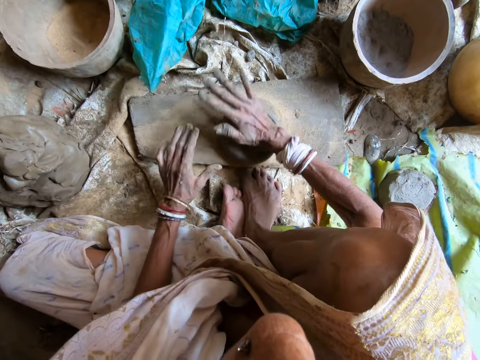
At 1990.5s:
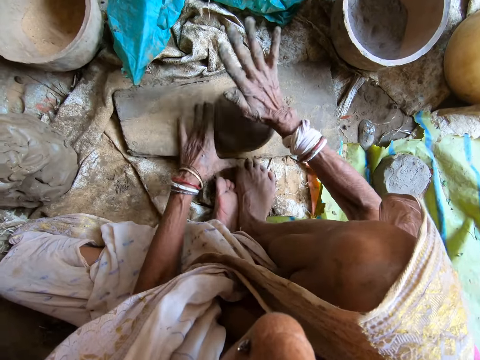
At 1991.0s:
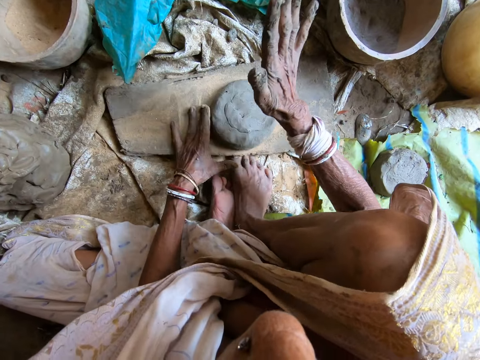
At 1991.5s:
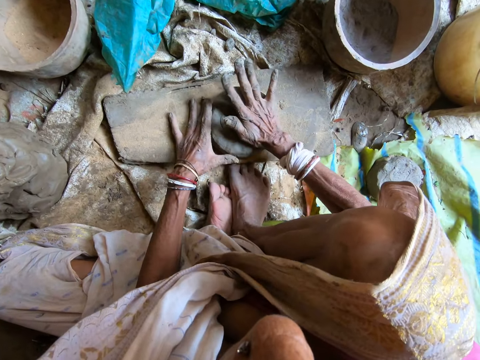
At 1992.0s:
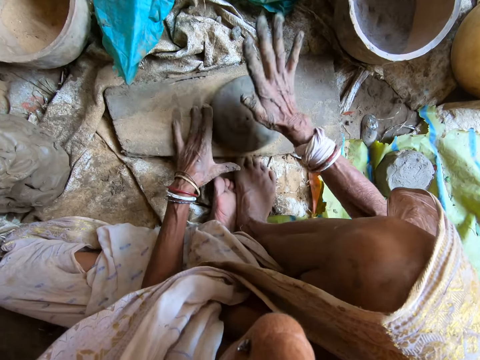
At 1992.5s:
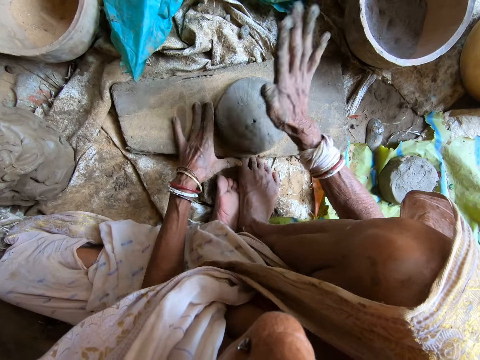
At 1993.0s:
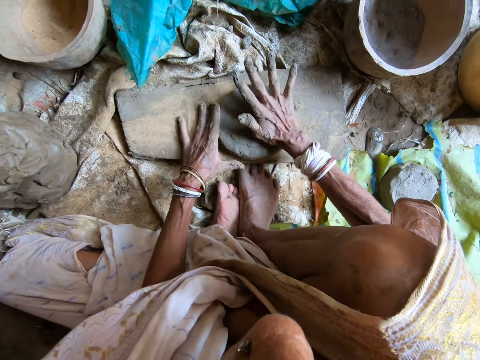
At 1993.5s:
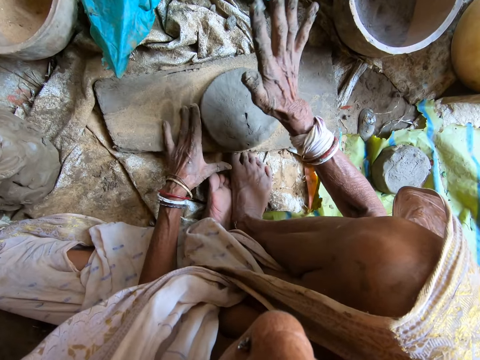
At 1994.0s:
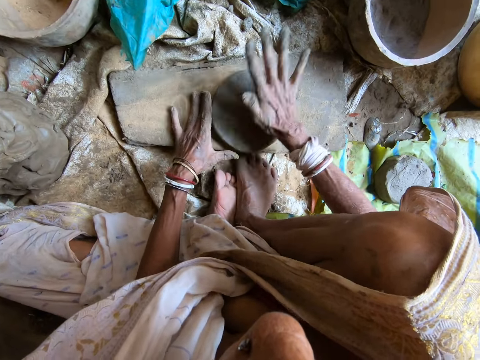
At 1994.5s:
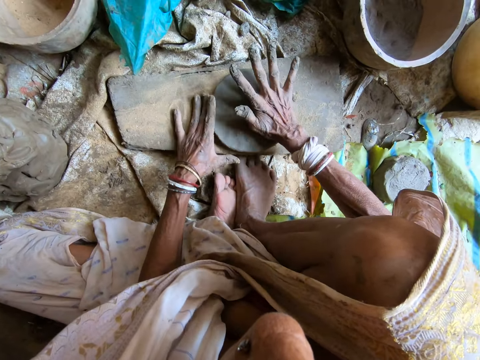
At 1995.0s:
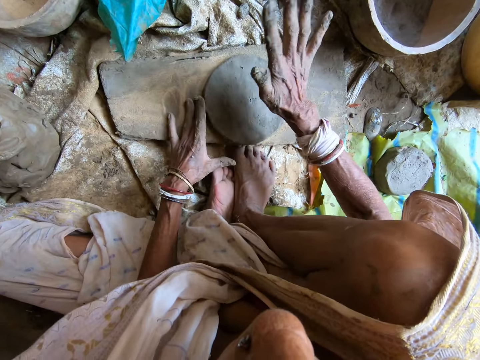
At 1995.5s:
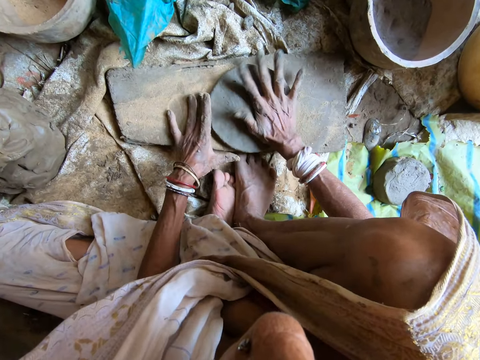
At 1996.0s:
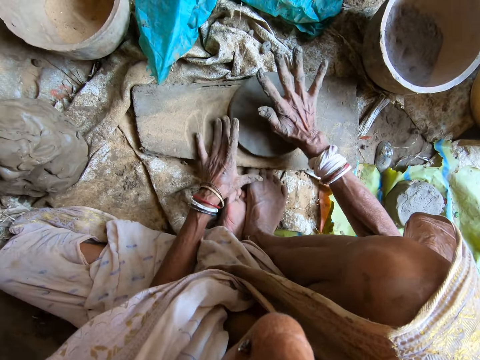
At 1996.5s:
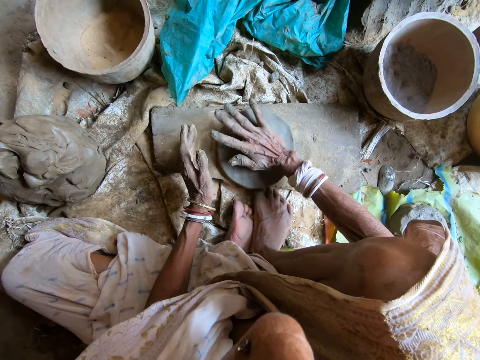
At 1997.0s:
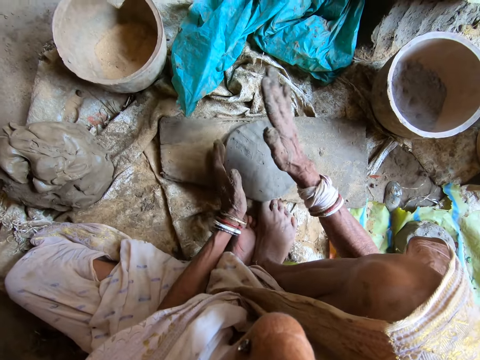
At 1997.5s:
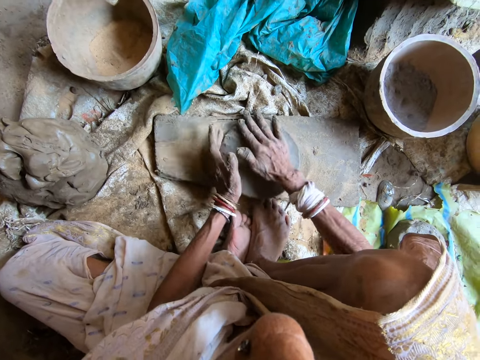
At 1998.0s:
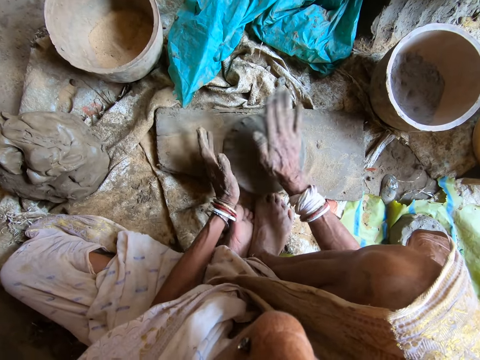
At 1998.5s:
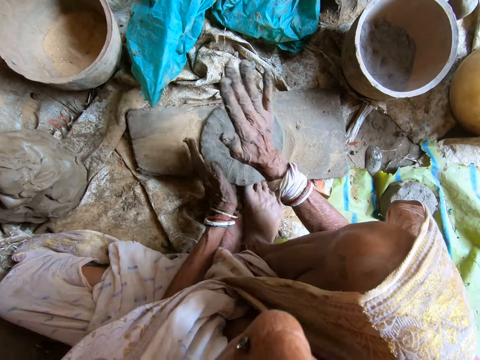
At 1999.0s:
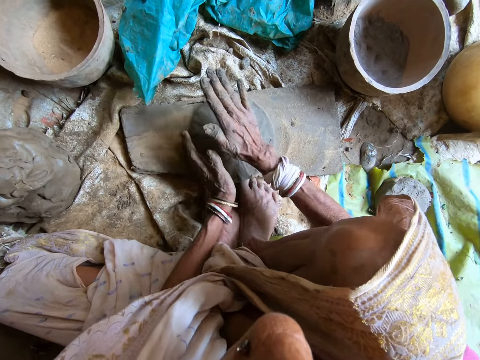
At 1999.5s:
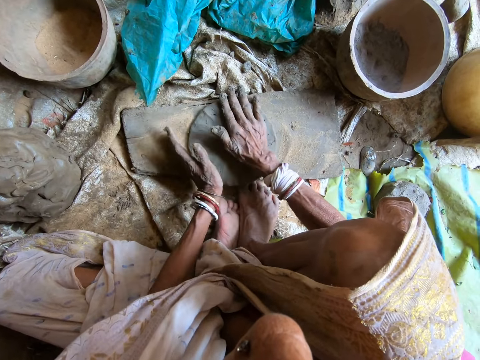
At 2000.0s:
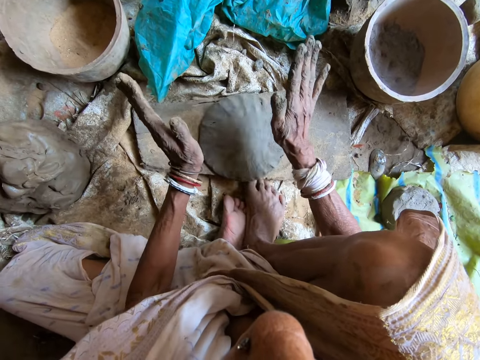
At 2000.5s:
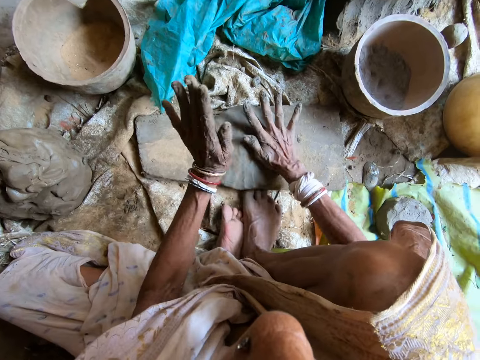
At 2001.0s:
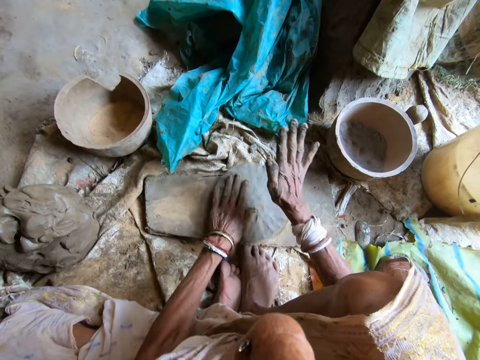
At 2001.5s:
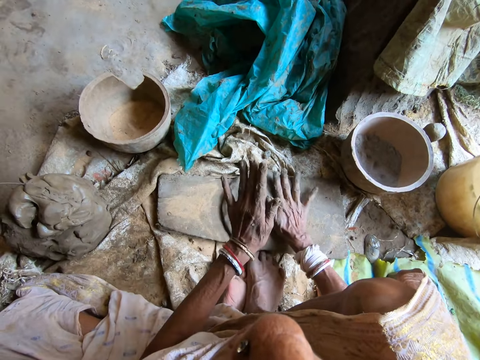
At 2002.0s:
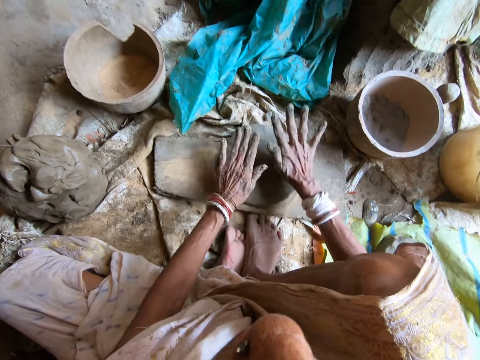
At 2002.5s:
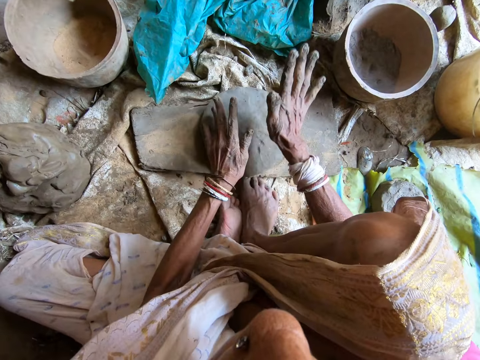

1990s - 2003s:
The camera wearer flattens the clay on the flat wood with her right hand. She turns the clay anticlockwise on the flat wood with her left hand. She crafts the pot cover. She moves the clay on the flat wood with her right hand. She turns the clay anticlockwise on the flat wood with her left hand. She flattens the clay on the flat wood with both hands.

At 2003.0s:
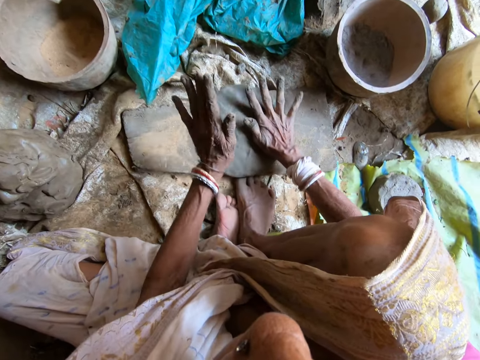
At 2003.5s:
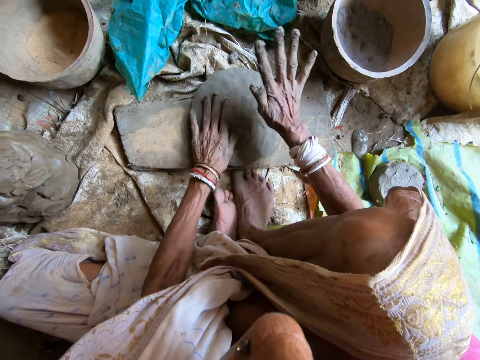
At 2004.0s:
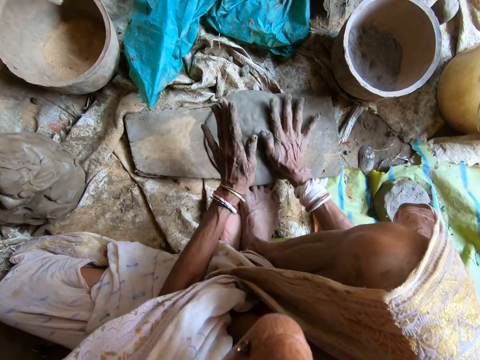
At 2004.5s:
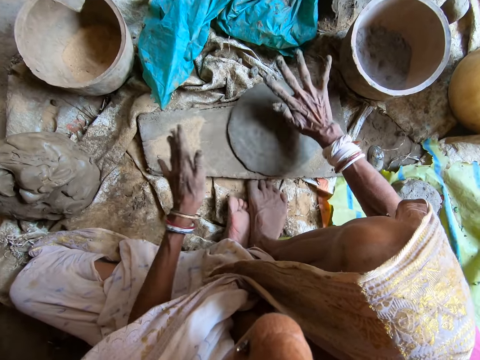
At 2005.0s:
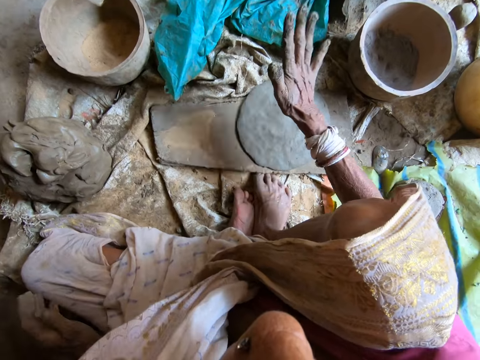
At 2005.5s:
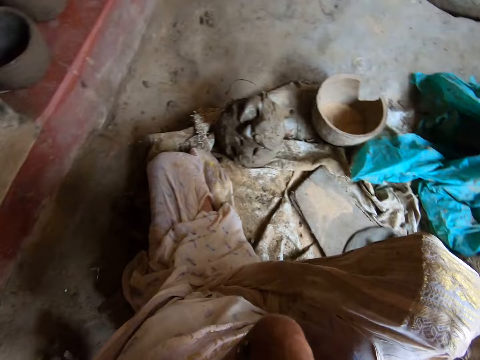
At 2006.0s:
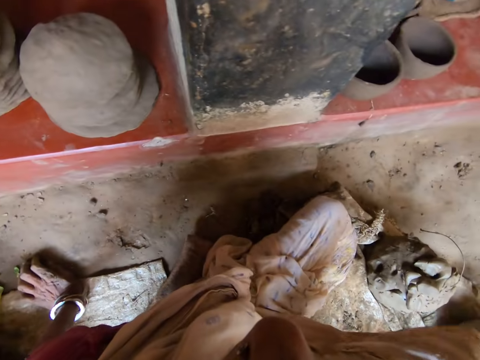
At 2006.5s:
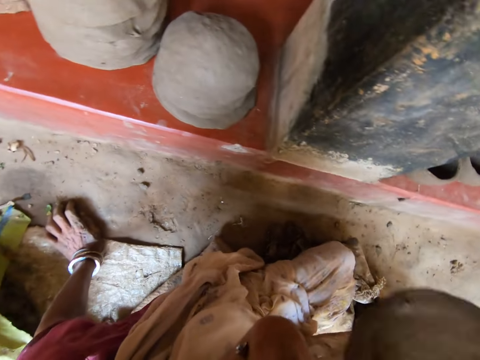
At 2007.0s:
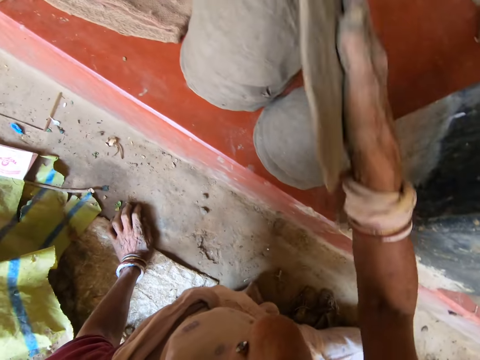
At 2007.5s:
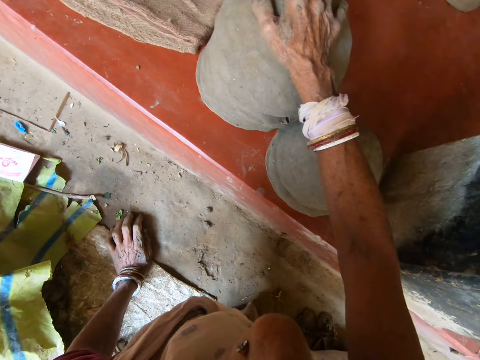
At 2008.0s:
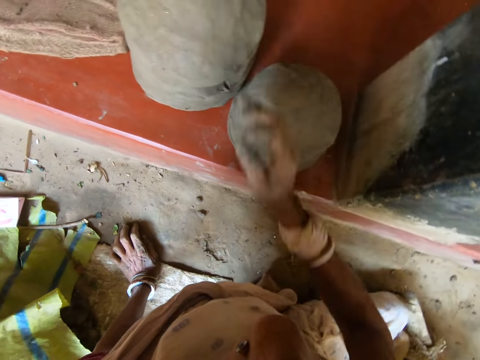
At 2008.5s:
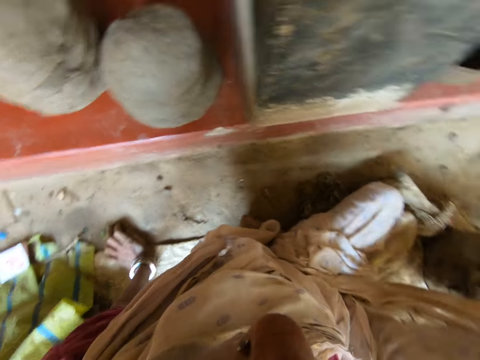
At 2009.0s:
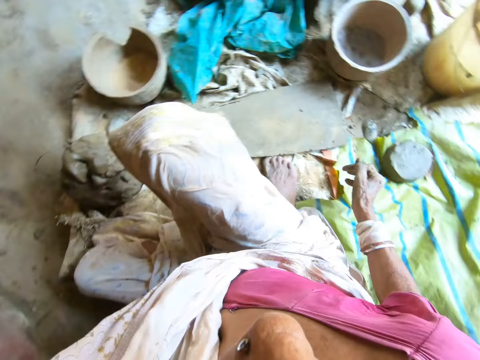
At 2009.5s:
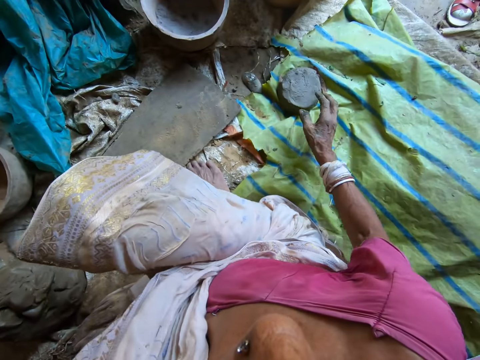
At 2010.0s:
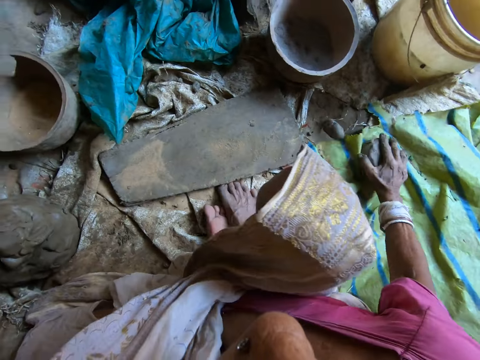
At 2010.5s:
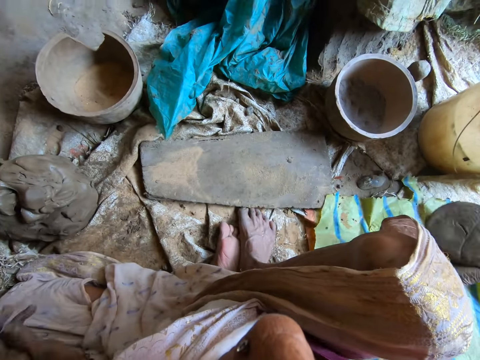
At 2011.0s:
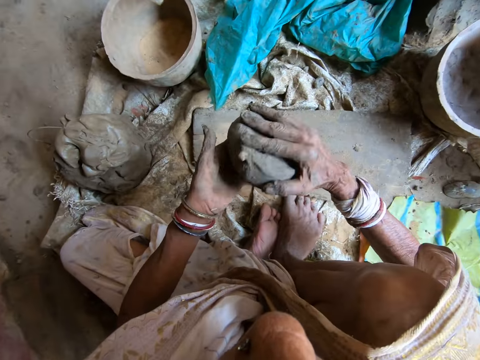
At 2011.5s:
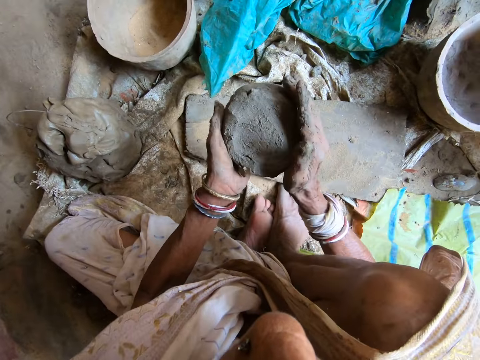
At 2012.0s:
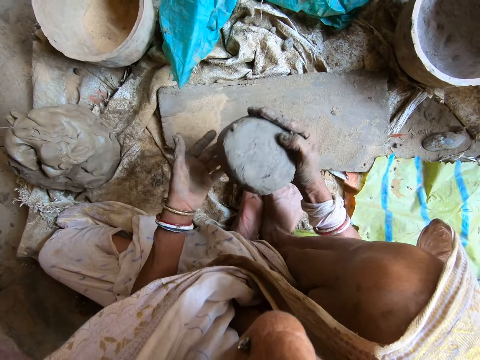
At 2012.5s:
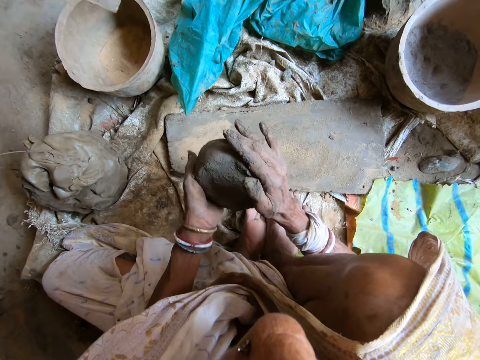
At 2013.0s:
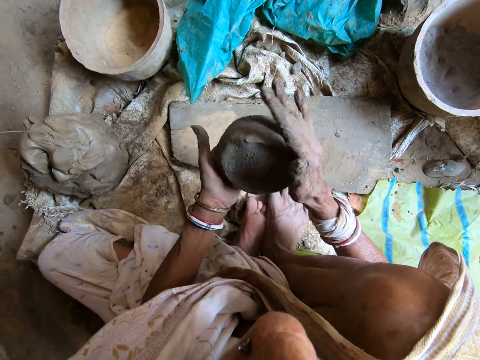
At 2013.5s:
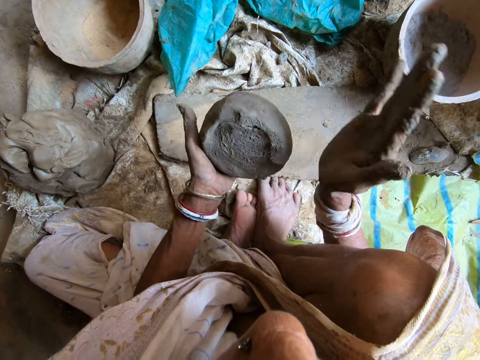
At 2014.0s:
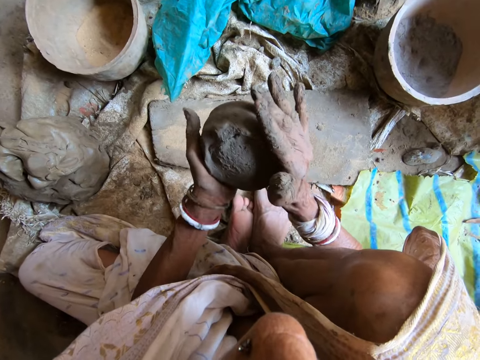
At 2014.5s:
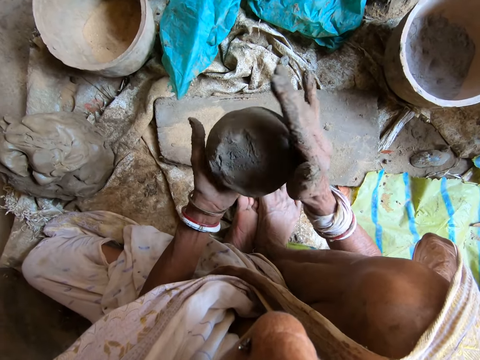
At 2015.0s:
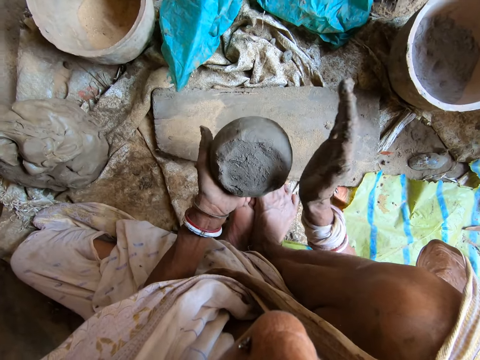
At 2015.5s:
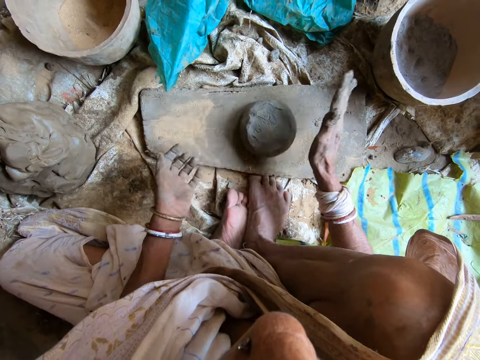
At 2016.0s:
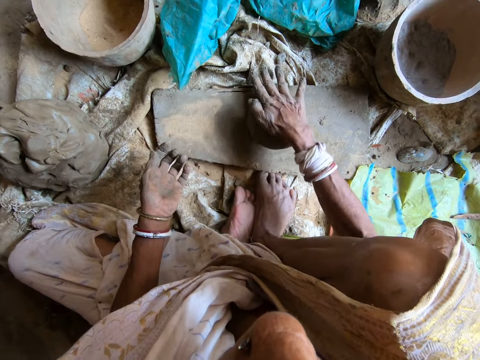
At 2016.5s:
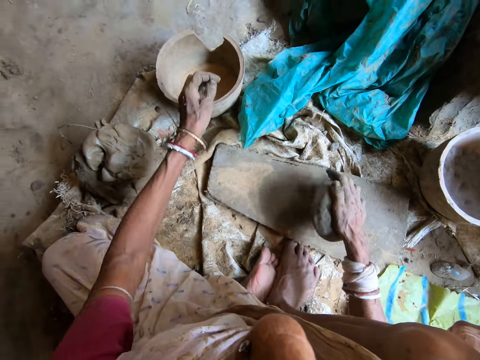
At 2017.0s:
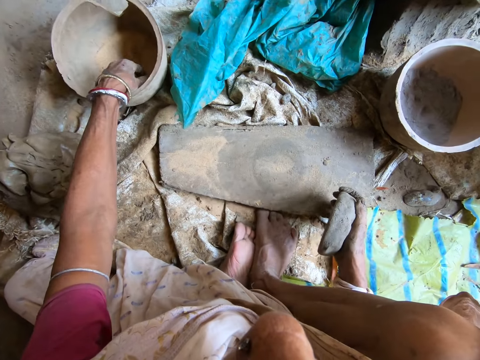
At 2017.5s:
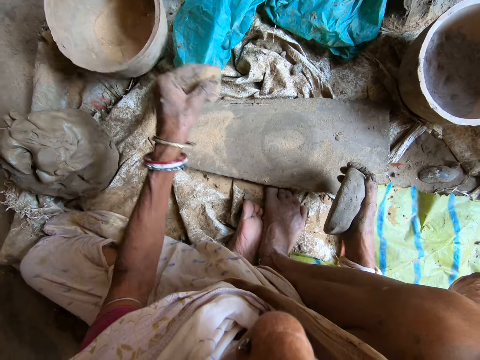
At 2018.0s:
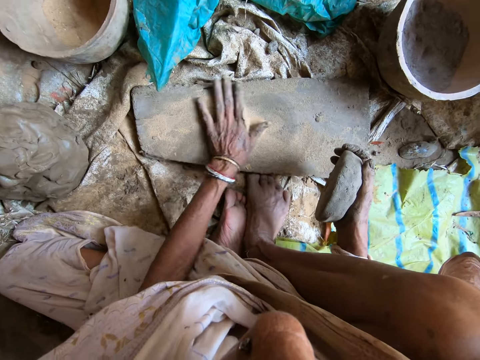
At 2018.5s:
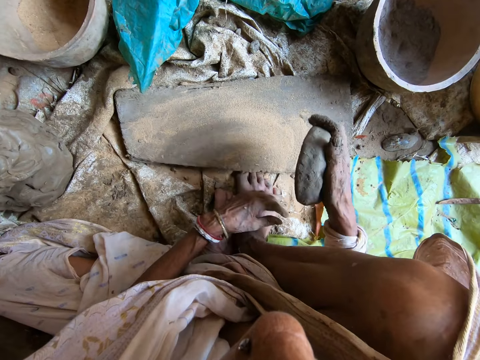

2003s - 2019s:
The camera wearer flattens the clay on the flat wood with her right hand. She places her left hand on the ground. She holds the craft pot cover. She drops the flattened clay on the pile of flattened clay on the concrete elevation with her right hand. She picks up clay or clay soil from the ground with her right hand. She passes the clay to her left hand. She hits the side of the clay with her right hand. She holds the clay soil with both hands. She rolls the clay soil. She drops the clay on the flat wood with both hands. She flattens the clay on the flat wood with her right hand. She lifts the clay from the flat wood with her right hand. She dips her left hand into the clay bowl on the ground containing powdered clay. She fetches powdered clay from the container containing powdered clay with her left hand. She pours the powdered clay on the flat wood with her left hand. She spreads the powdered clay on the flat wood with her left hand. She spreads it again.
